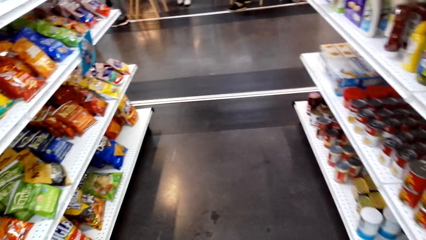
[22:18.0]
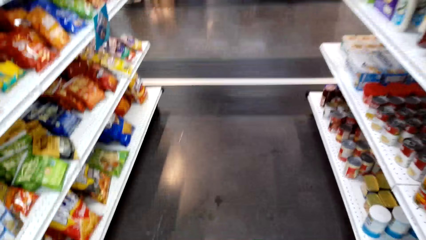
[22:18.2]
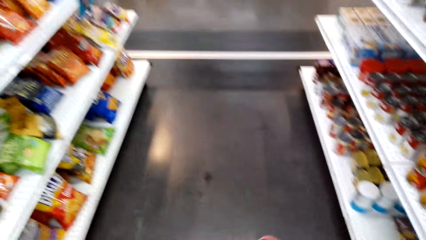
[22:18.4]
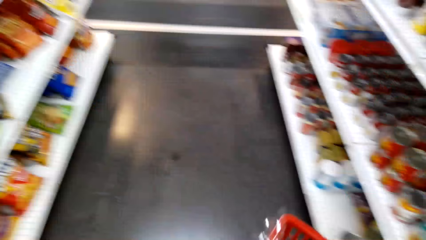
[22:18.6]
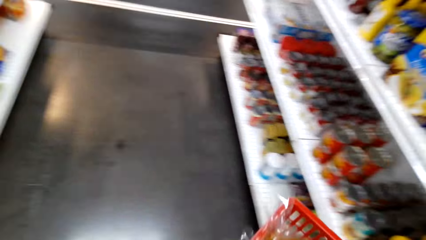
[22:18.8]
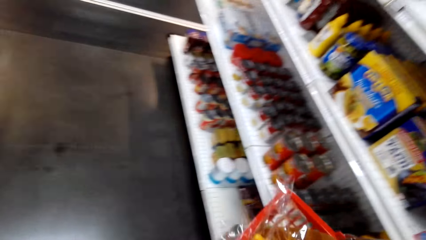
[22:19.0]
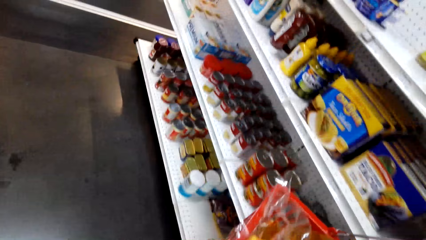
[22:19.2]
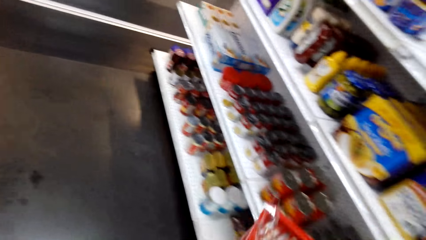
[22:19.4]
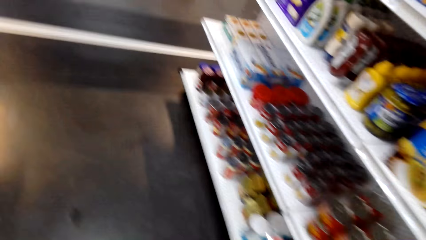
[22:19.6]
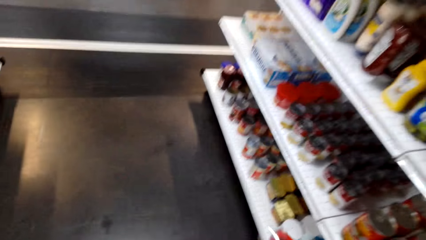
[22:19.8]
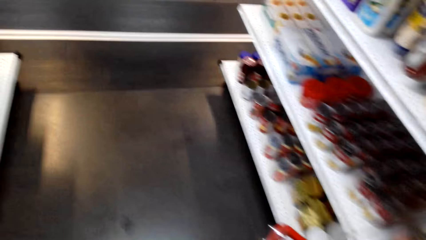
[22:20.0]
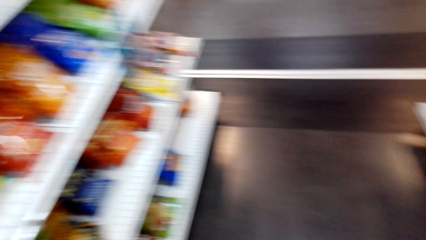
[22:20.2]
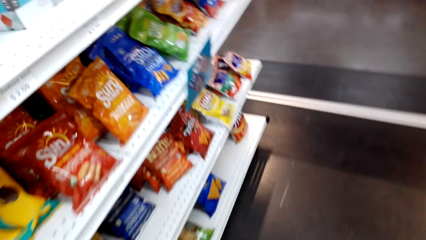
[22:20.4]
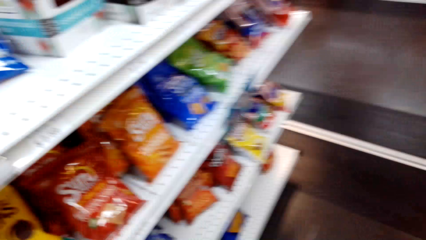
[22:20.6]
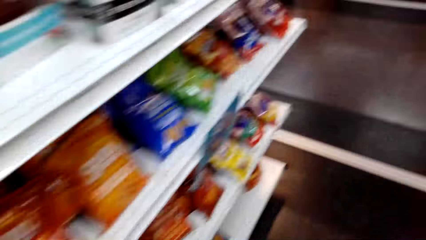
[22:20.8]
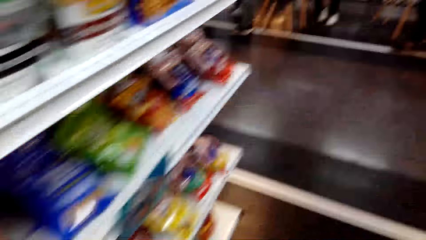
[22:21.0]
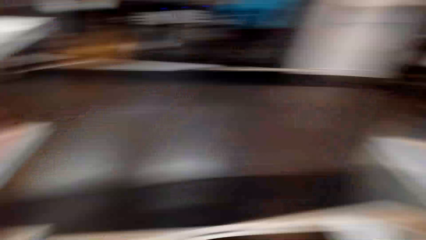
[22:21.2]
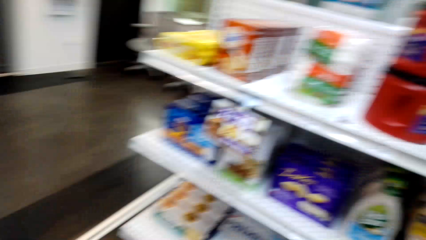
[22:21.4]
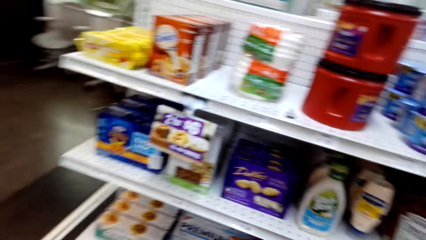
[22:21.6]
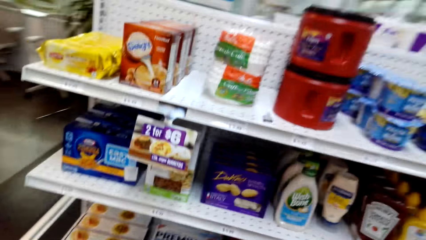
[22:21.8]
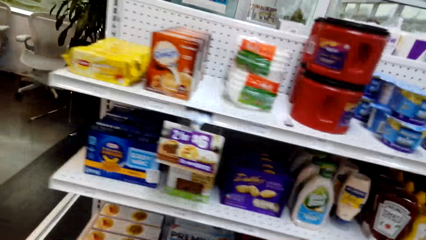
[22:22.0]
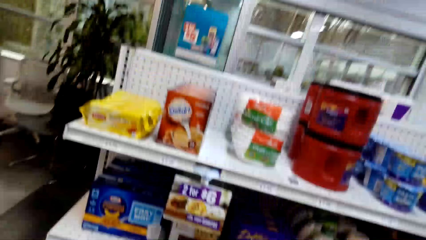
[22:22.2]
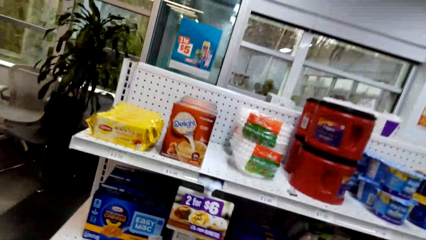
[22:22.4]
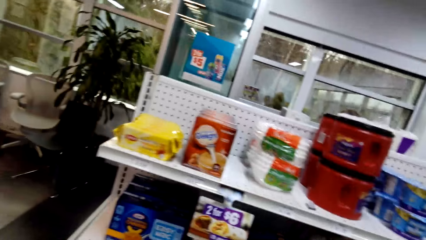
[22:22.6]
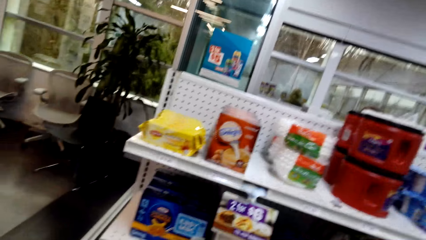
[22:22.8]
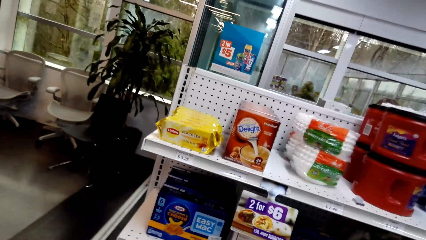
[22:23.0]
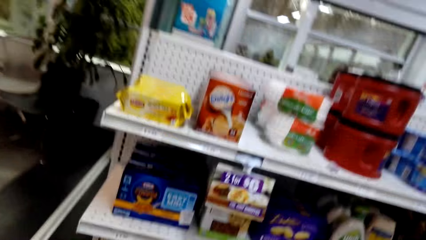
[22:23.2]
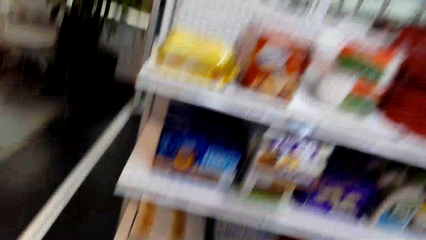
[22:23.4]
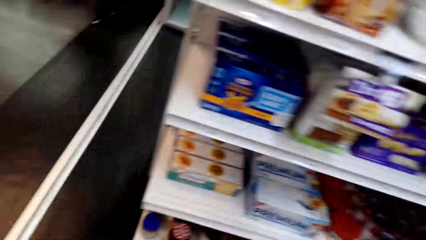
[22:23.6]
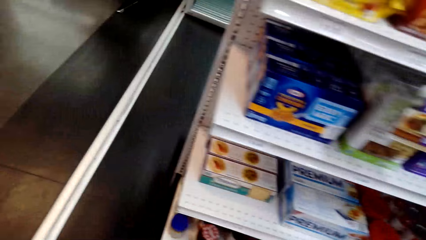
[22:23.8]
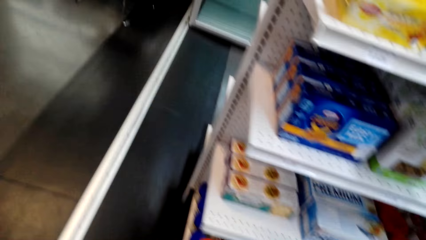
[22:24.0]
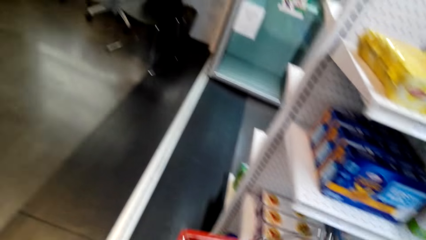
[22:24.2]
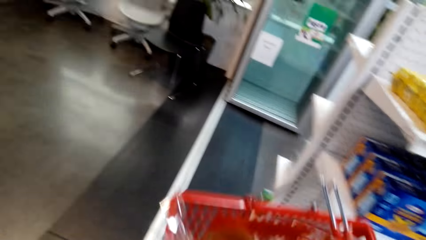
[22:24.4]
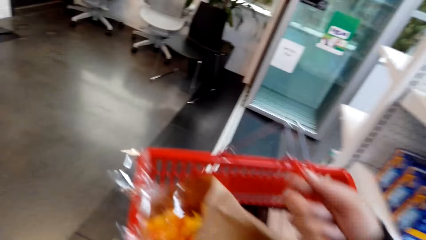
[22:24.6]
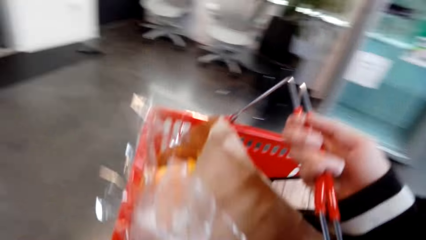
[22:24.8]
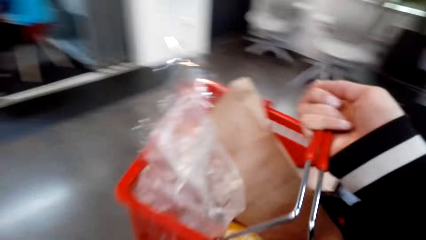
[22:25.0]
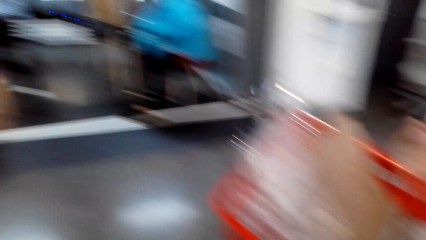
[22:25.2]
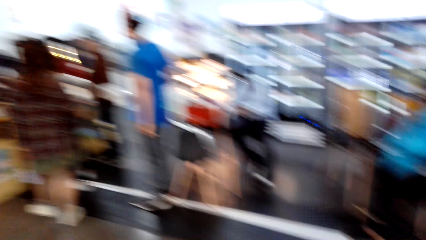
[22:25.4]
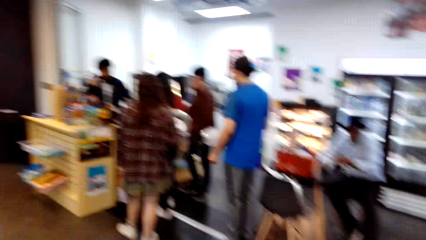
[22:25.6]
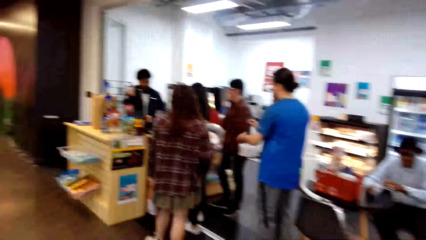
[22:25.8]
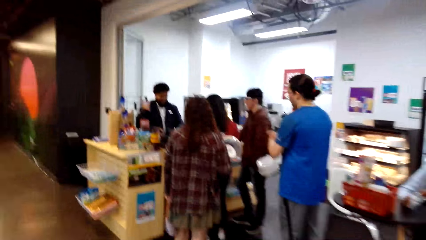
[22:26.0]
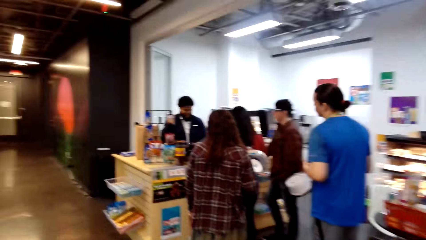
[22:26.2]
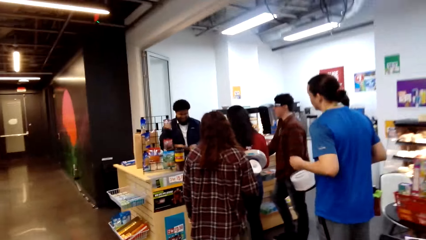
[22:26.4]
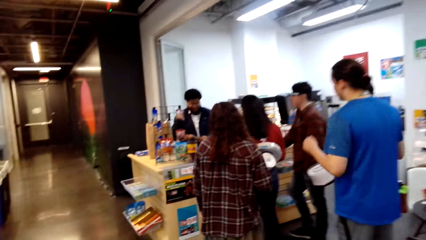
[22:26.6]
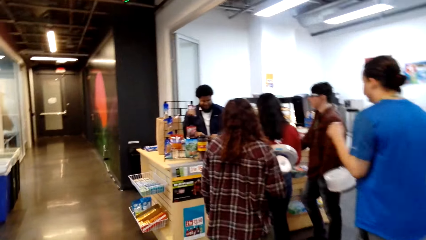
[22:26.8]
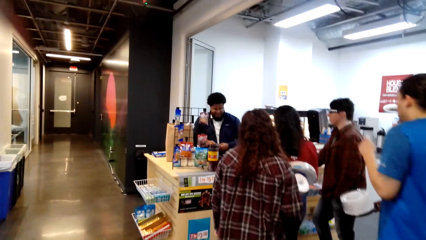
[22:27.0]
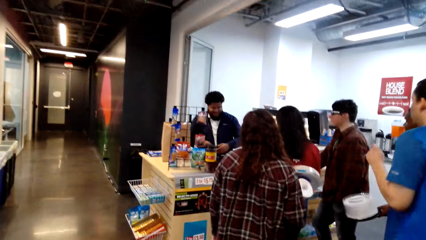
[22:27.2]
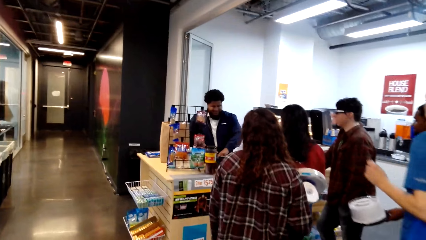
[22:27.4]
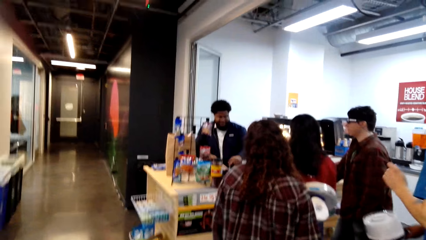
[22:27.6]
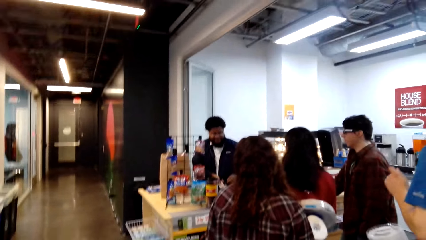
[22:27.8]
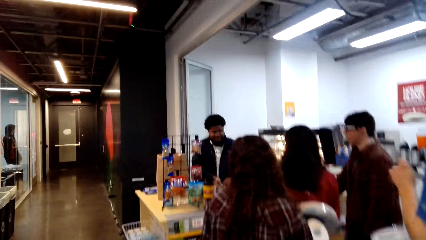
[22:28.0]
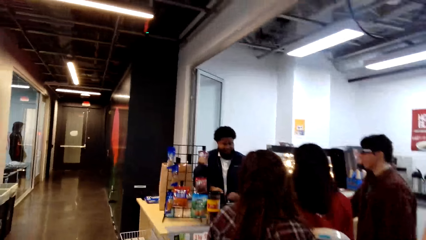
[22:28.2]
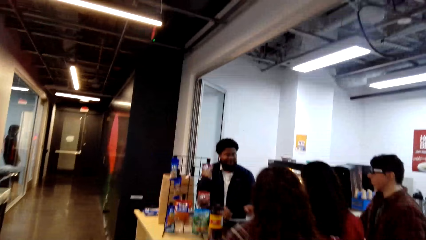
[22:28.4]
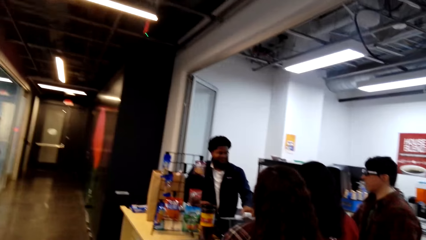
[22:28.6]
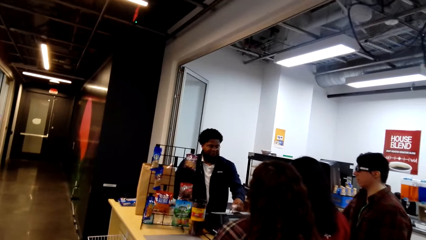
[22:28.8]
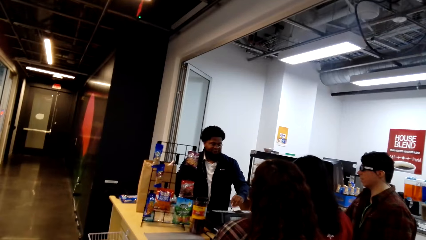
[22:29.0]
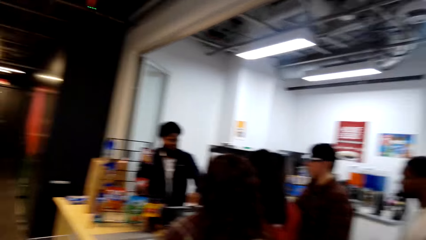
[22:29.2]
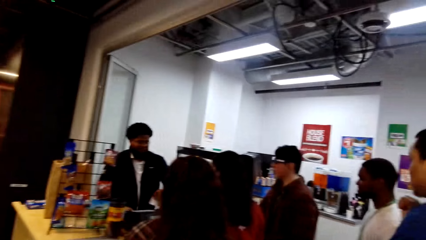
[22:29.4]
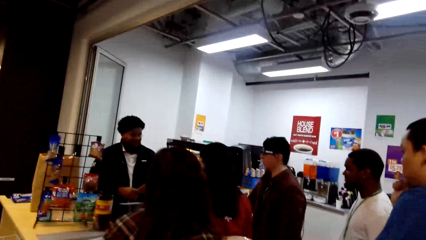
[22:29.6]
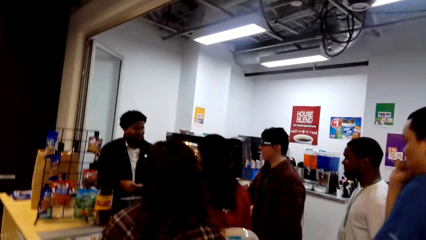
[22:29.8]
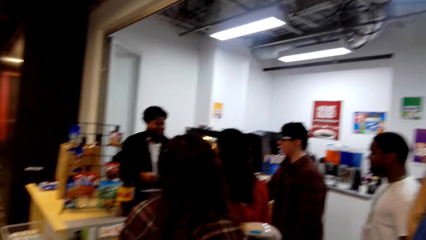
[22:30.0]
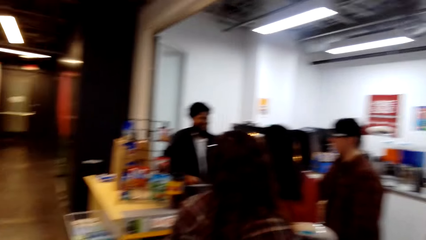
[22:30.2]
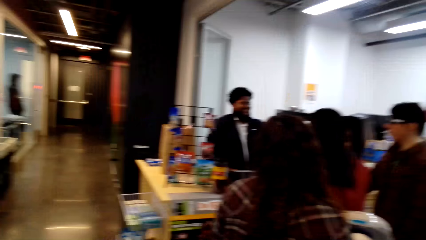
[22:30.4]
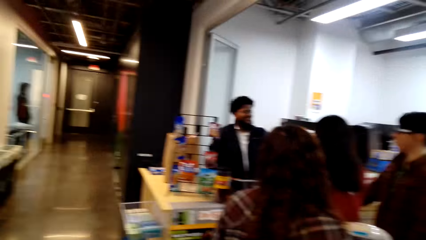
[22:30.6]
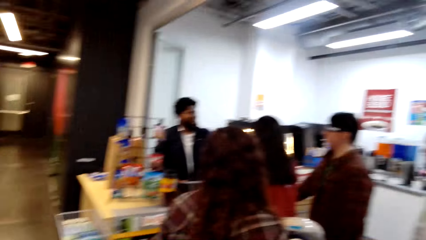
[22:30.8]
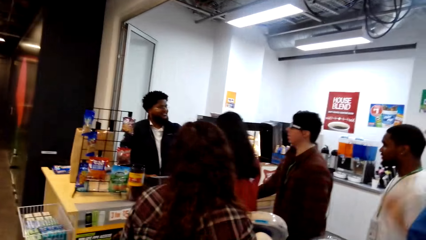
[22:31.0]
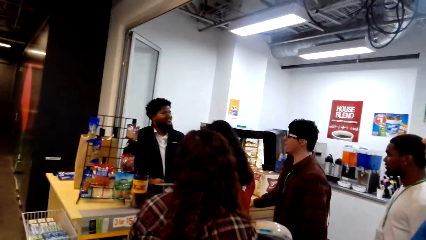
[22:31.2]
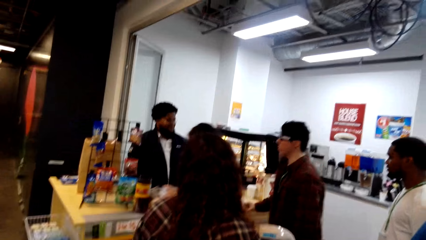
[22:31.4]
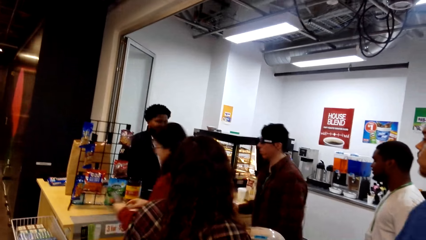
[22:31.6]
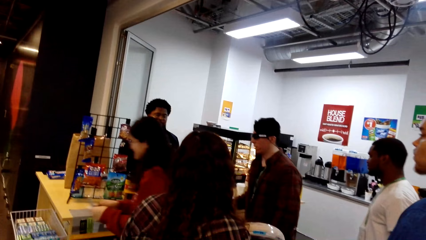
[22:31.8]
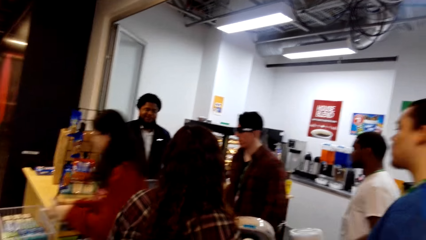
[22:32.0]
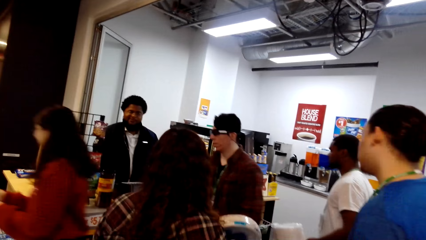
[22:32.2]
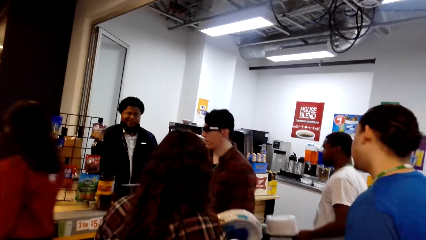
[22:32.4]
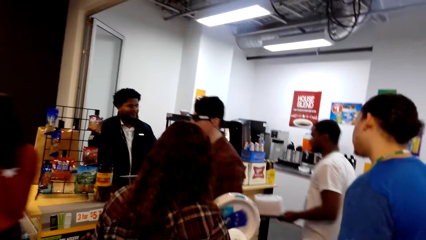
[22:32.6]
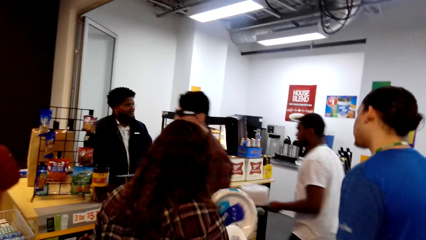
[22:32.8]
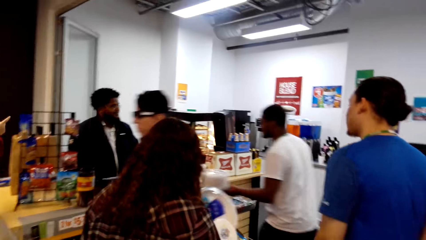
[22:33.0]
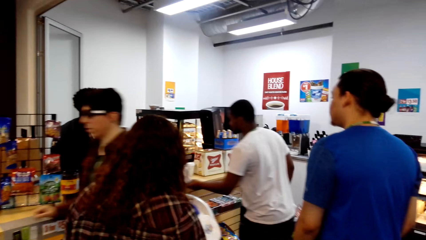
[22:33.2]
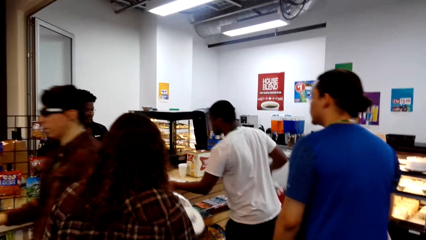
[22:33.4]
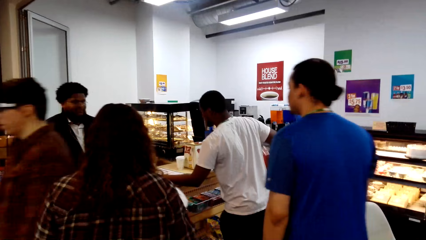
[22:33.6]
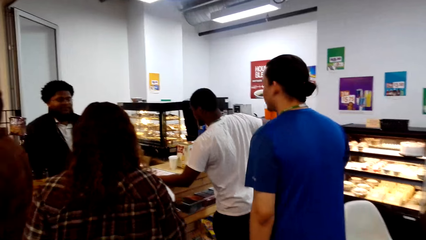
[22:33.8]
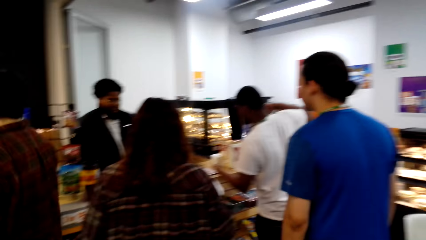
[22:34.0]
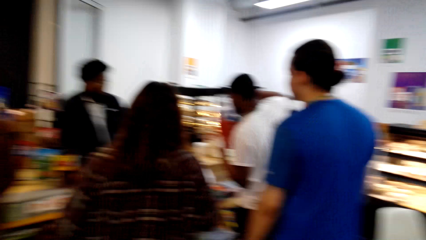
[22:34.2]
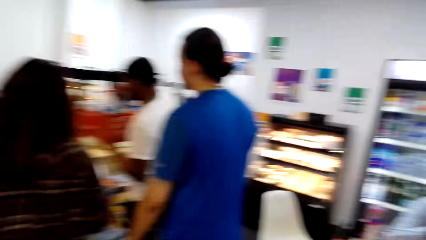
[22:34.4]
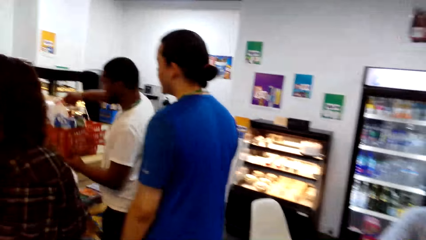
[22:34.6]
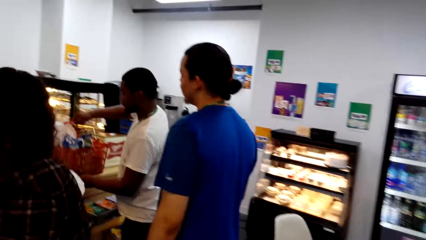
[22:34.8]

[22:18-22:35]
The camera wearer puts the sauce bottle in the trolley basket. They walk around. They walk close to the cashier.
